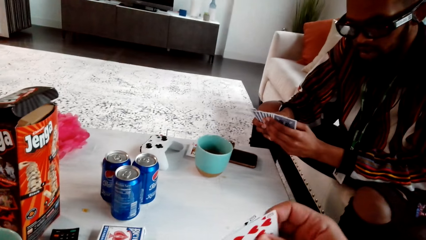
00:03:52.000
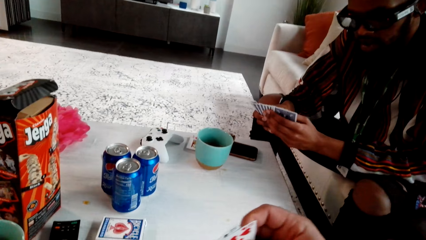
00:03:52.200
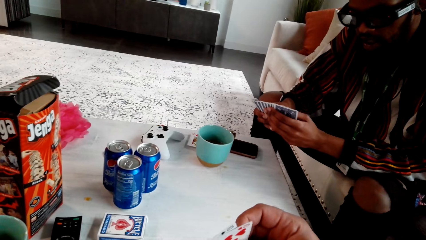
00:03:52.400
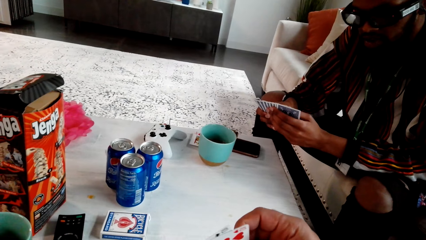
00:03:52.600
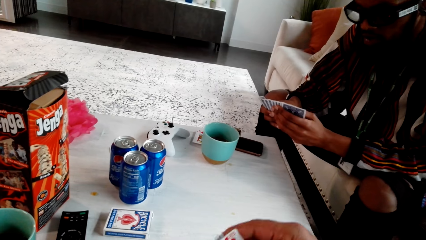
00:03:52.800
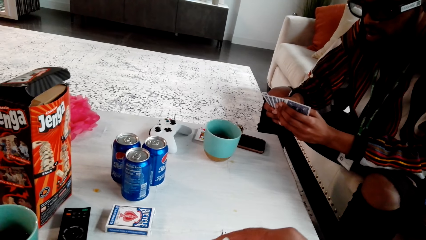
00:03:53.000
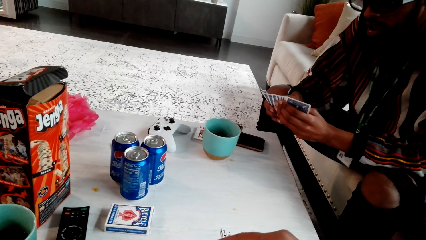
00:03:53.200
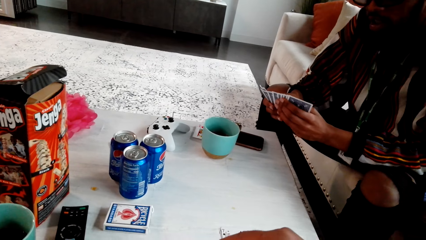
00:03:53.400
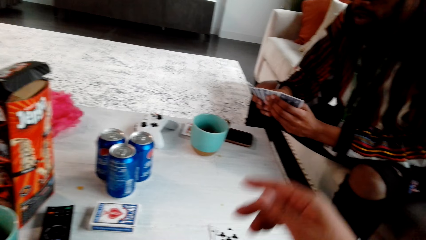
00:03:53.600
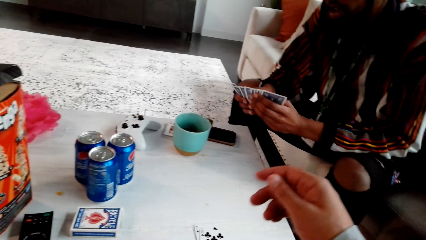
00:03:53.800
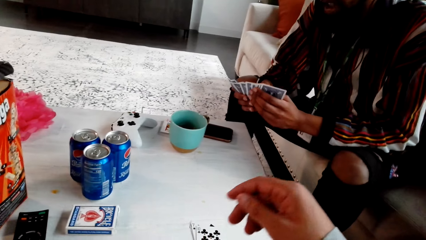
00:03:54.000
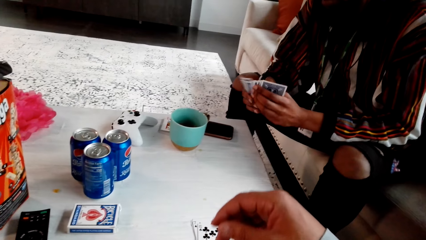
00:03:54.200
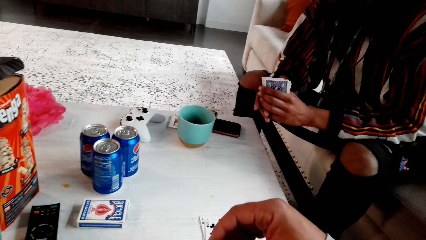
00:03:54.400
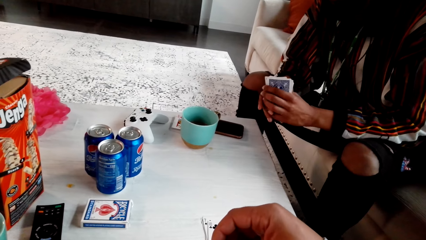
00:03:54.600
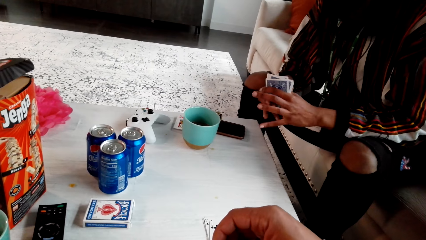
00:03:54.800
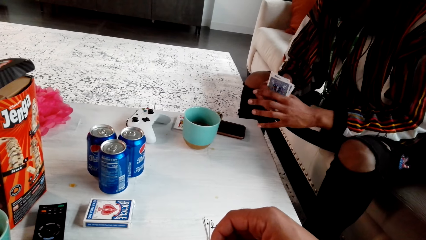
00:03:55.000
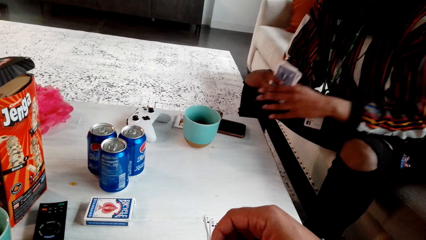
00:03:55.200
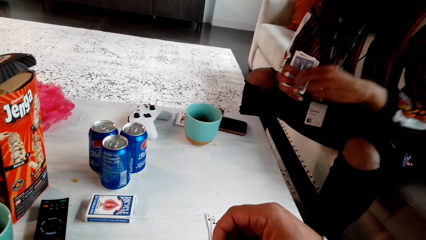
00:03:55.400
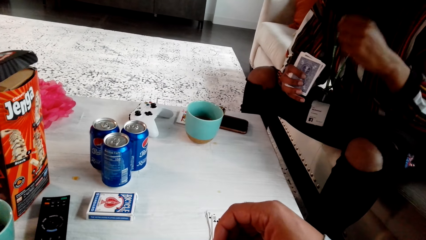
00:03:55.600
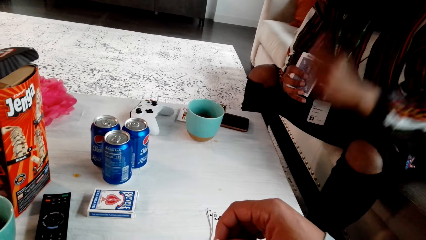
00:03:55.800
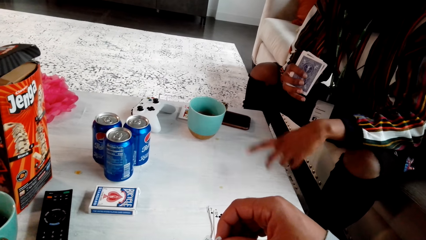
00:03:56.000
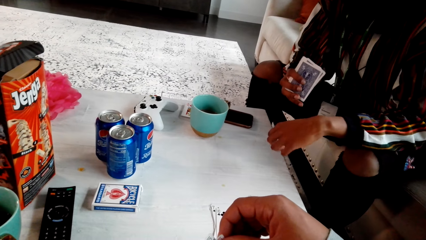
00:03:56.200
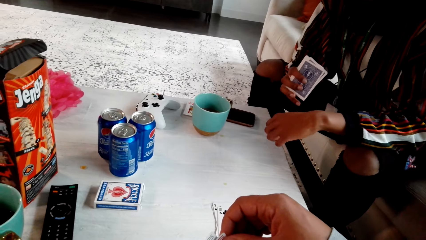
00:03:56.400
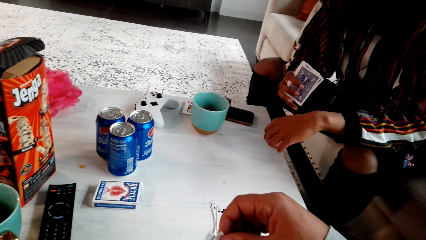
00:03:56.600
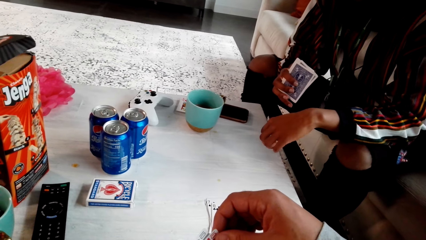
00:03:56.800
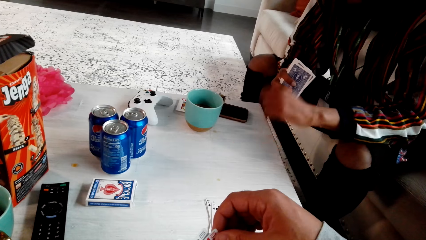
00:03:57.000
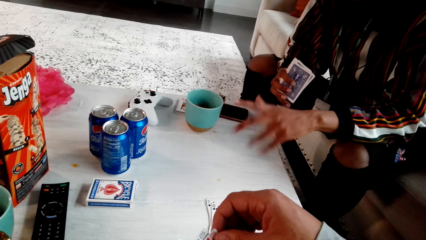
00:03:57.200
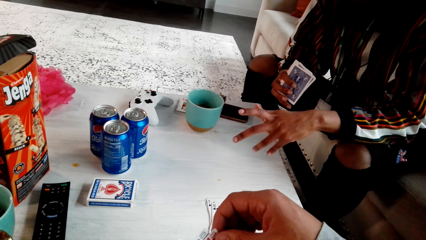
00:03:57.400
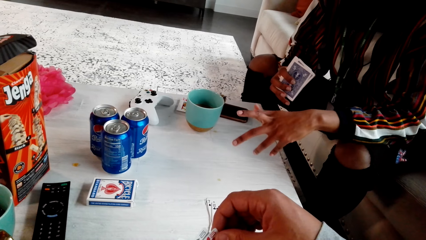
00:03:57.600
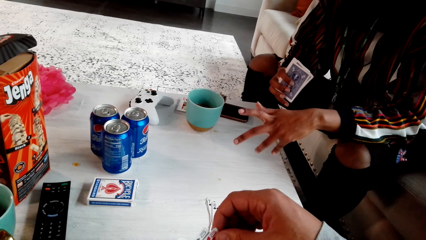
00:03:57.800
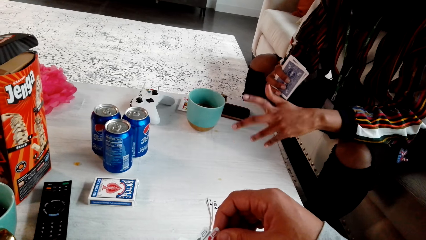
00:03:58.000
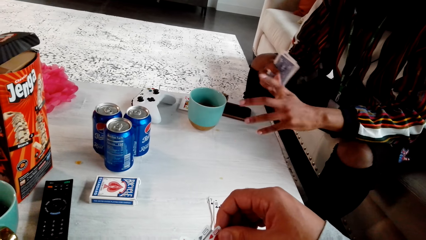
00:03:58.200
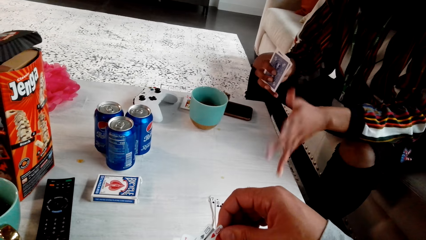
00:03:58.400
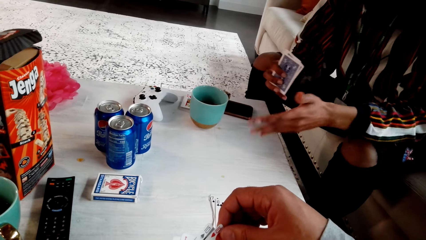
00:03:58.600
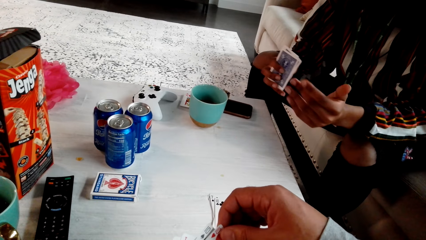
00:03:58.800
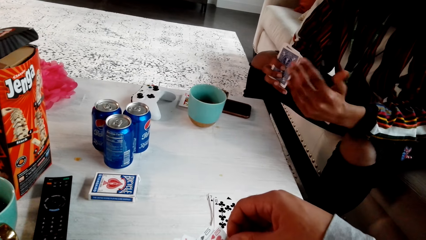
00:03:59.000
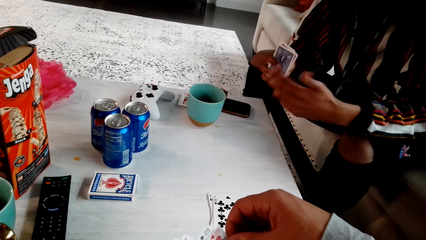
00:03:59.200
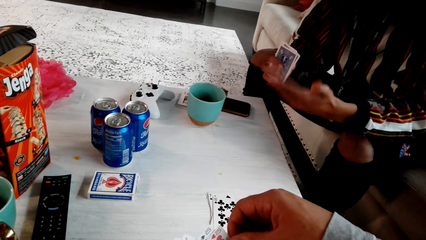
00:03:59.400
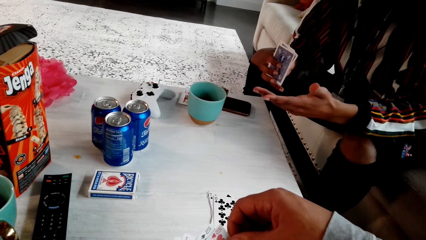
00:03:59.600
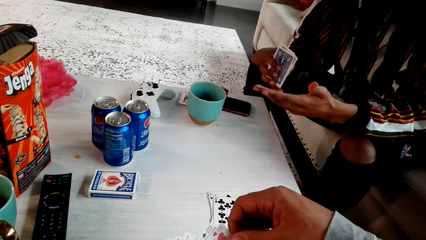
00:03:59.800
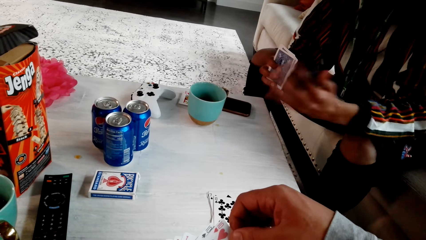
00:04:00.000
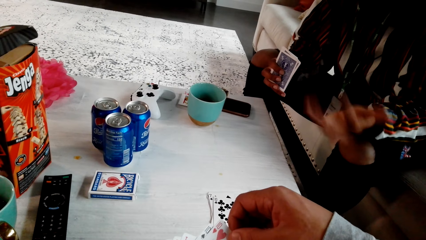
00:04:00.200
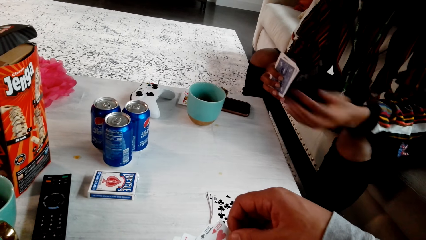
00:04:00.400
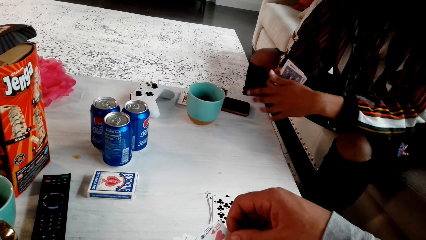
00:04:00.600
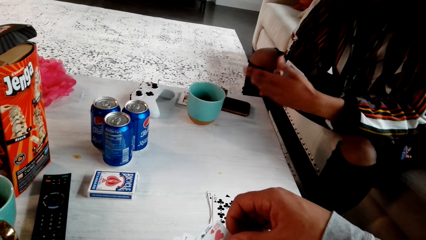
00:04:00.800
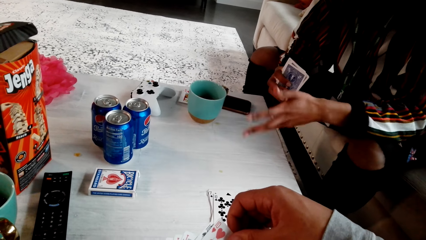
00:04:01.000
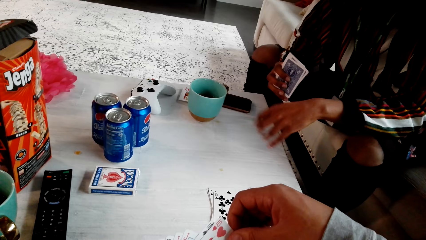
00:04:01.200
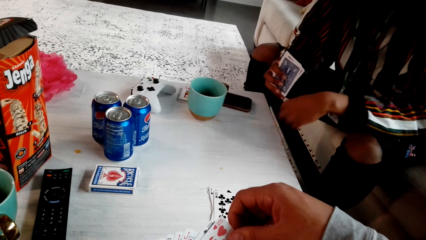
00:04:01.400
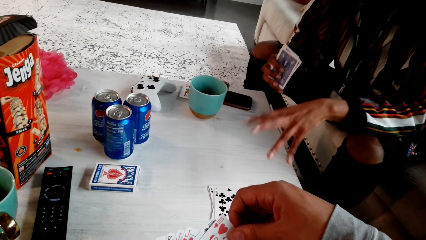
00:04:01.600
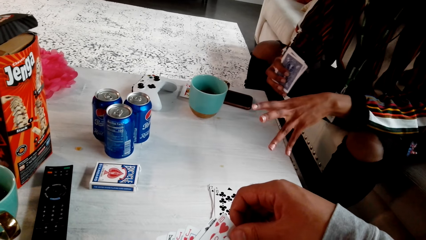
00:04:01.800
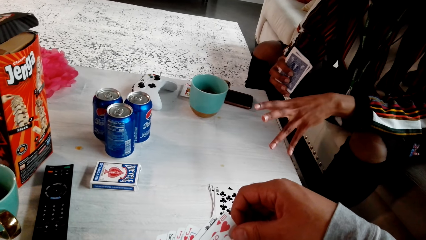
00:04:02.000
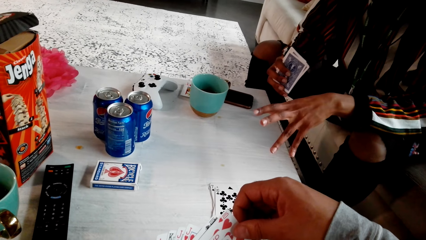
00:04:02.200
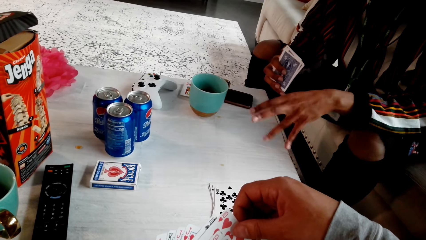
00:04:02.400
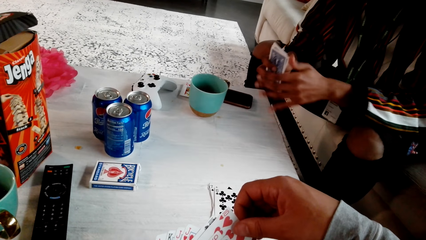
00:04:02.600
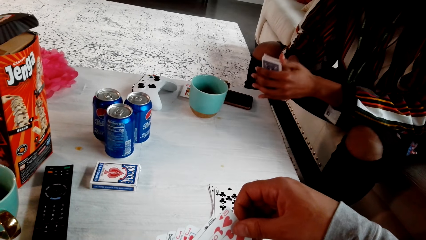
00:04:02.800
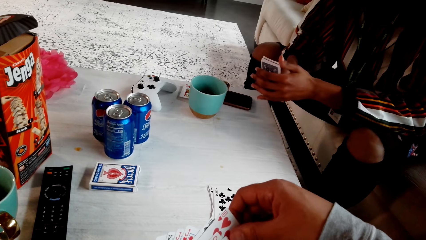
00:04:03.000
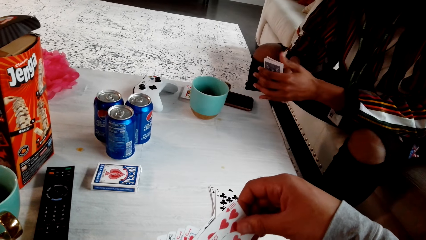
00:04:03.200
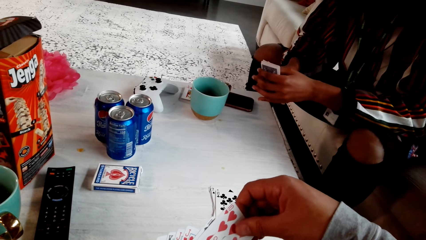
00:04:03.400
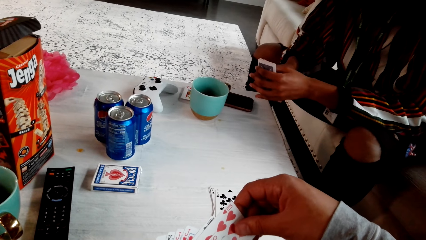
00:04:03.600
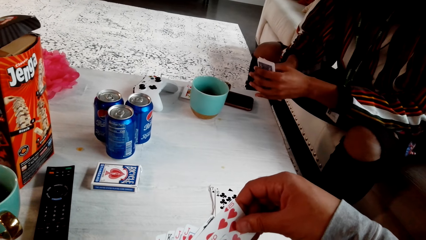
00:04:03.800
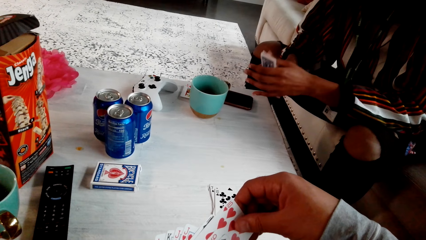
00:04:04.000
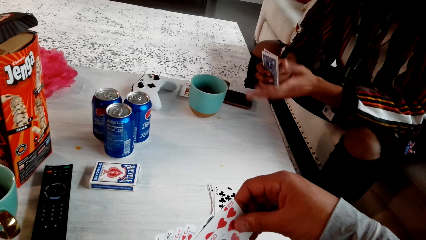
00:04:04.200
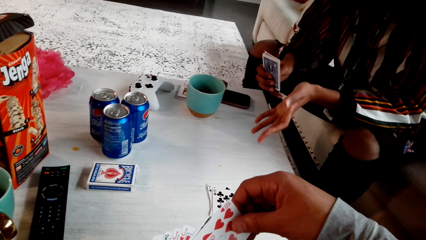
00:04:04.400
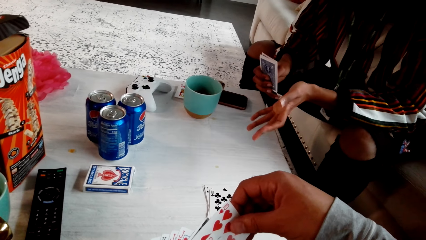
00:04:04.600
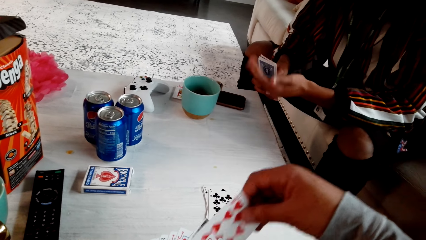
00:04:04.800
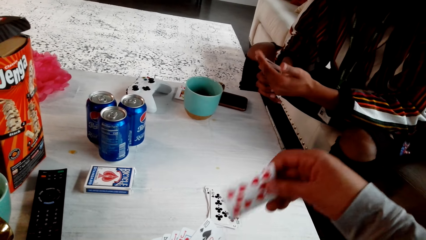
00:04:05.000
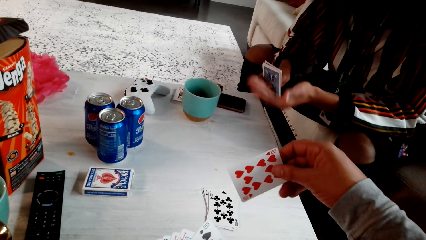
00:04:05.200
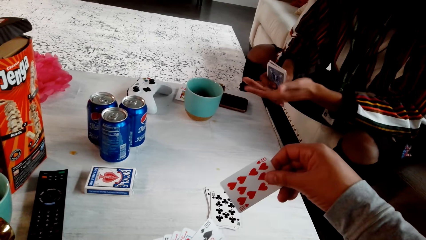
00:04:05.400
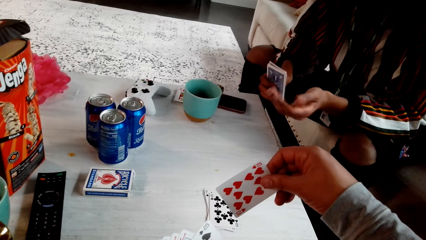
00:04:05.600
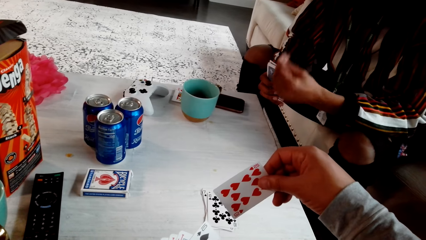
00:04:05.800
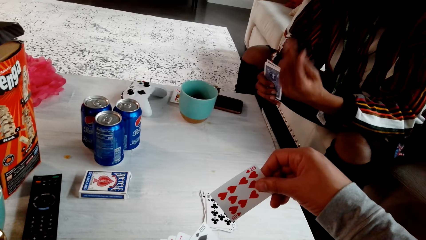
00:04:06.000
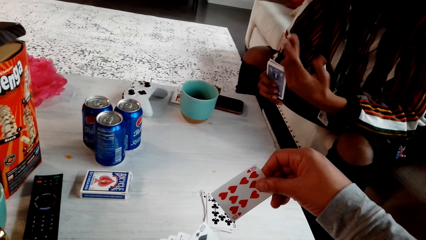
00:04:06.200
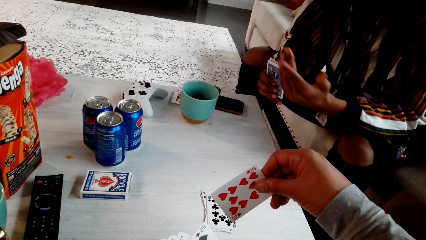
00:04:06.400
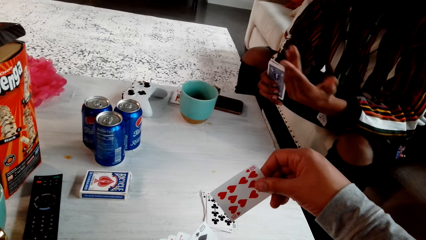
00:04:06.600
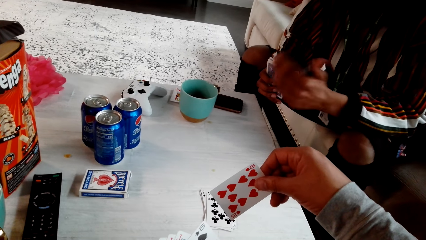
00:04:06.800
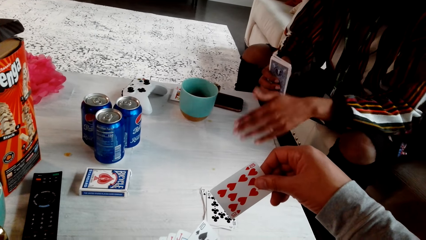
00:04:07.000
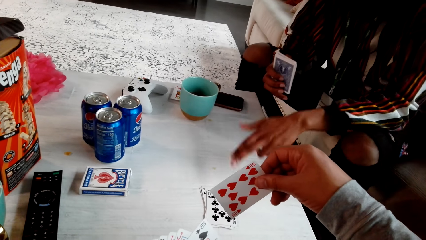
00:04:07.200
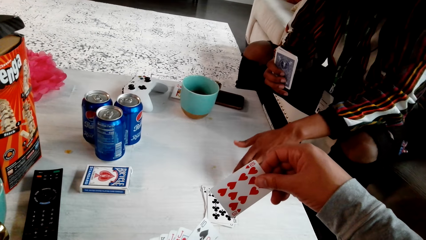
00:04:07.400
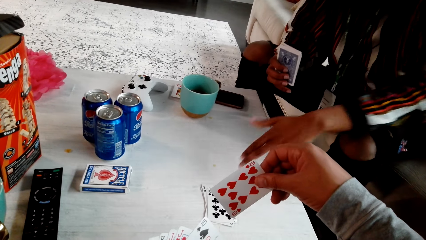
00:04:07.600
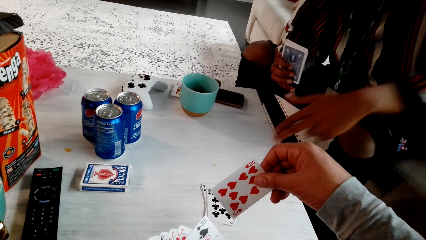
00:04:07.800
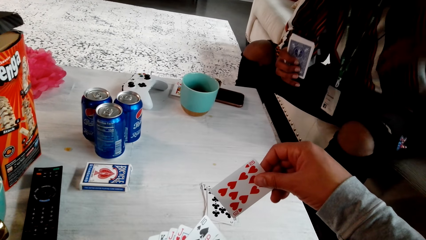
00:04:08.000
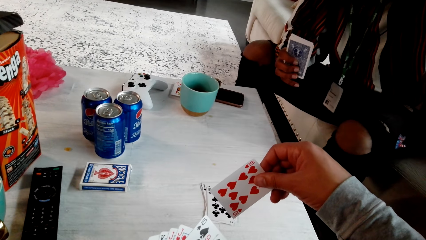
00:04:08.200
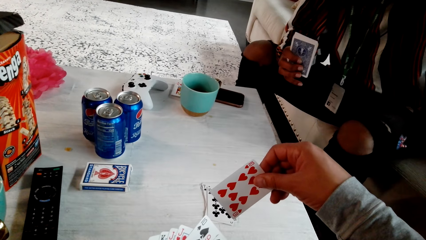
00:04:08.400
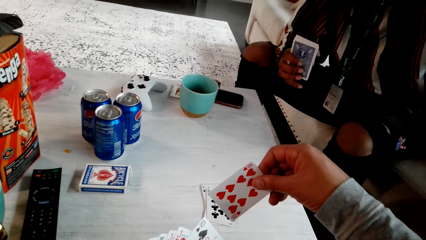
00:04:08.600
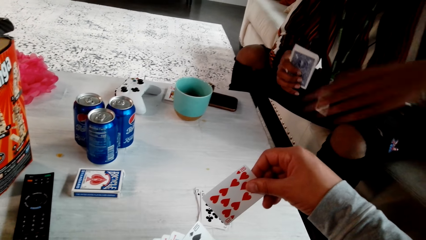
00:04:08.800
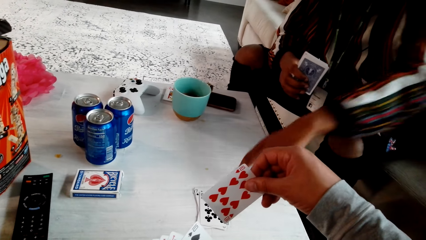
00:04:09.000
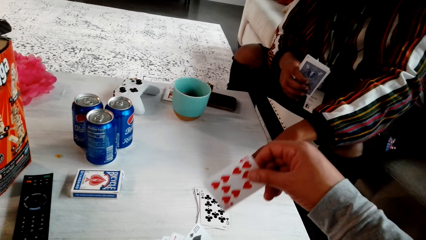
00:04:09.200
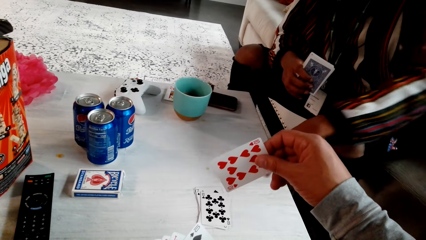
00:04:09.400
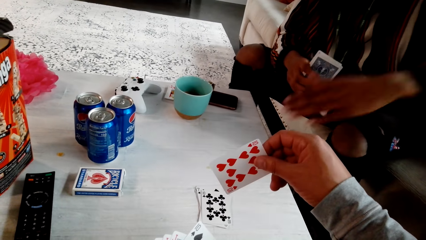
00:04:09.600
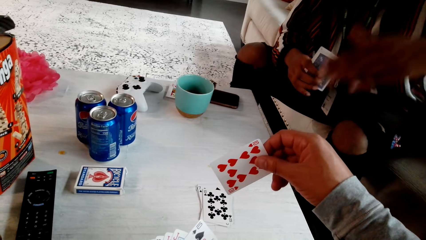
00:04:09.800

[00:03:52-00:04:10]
The camera wearer looks around. They take a card. They hold the card. A person points at the card. The camera wearer looks around. The person points at the card.
